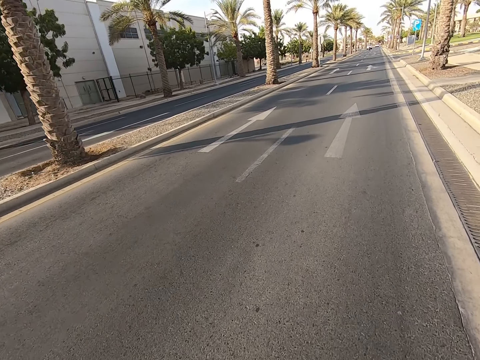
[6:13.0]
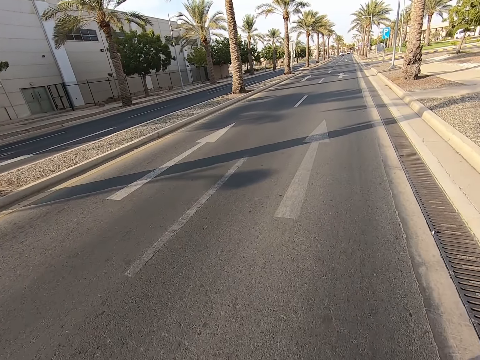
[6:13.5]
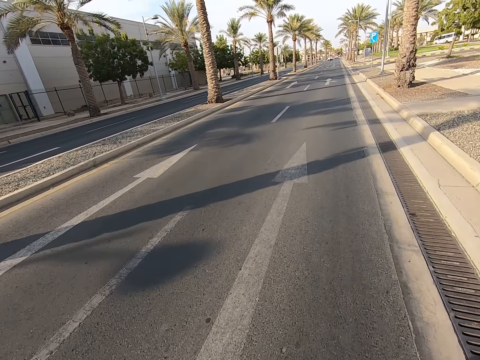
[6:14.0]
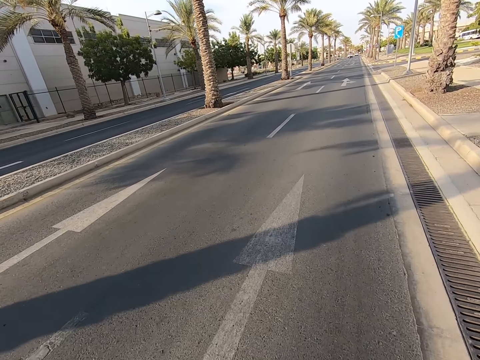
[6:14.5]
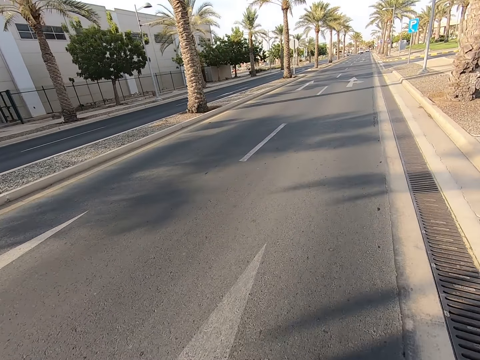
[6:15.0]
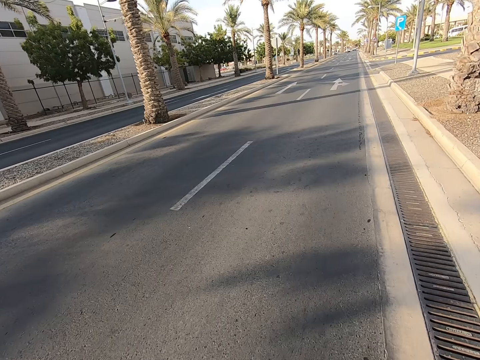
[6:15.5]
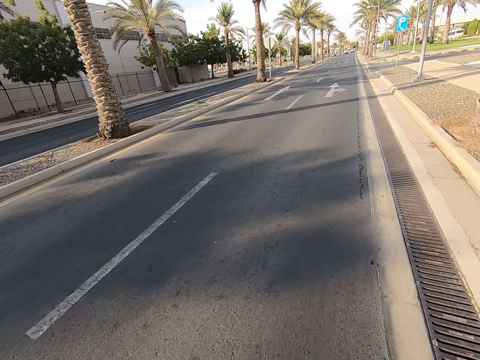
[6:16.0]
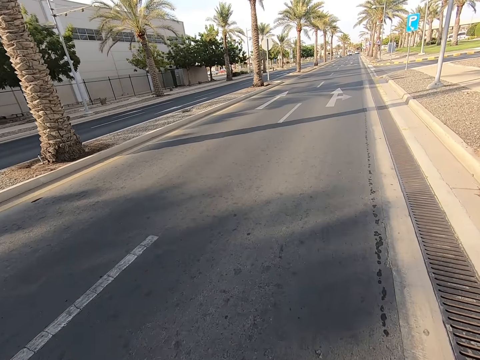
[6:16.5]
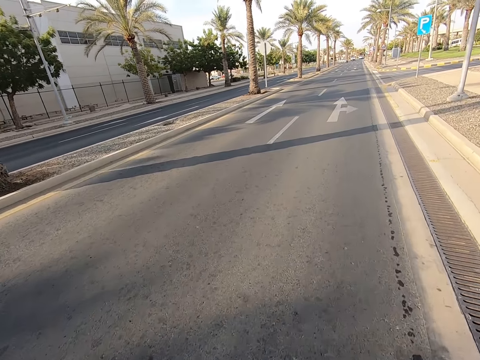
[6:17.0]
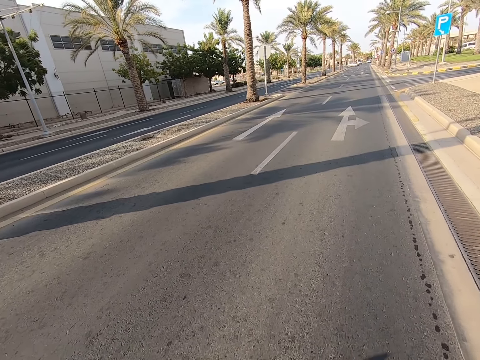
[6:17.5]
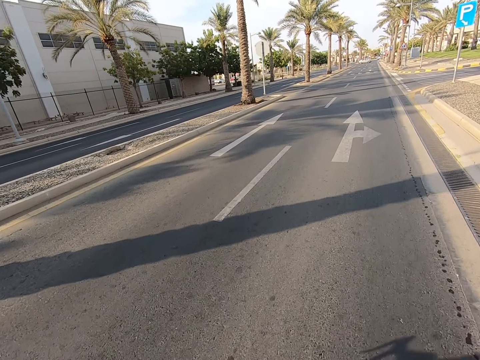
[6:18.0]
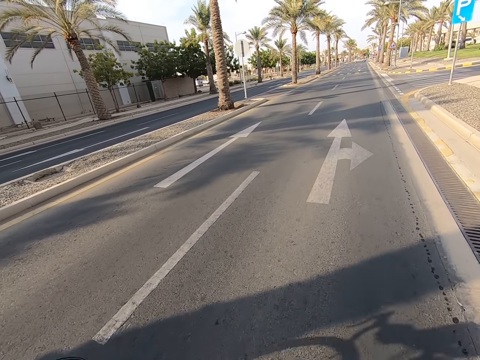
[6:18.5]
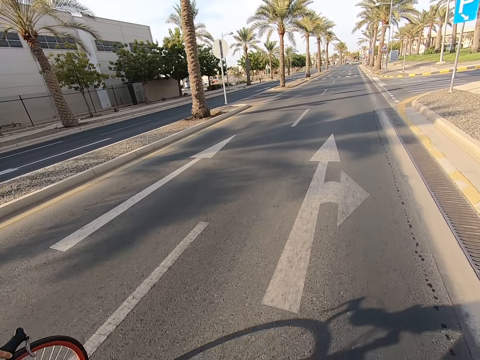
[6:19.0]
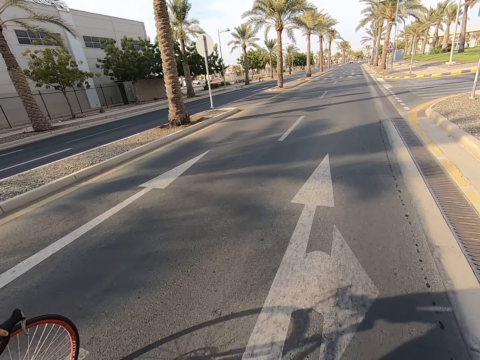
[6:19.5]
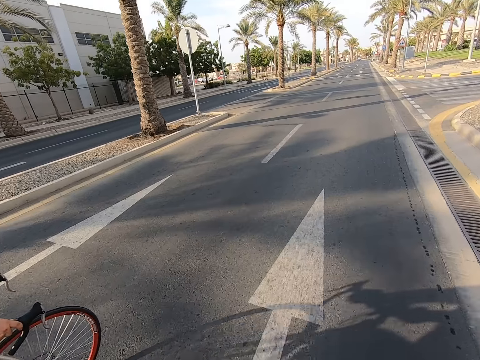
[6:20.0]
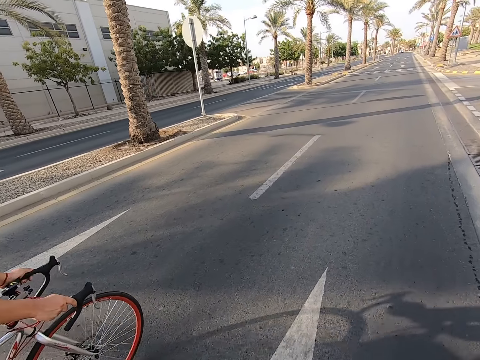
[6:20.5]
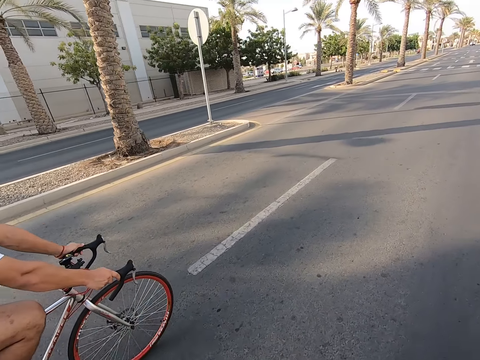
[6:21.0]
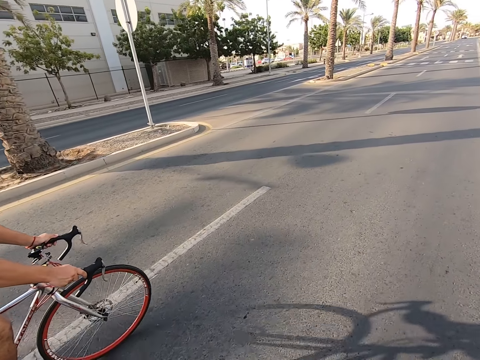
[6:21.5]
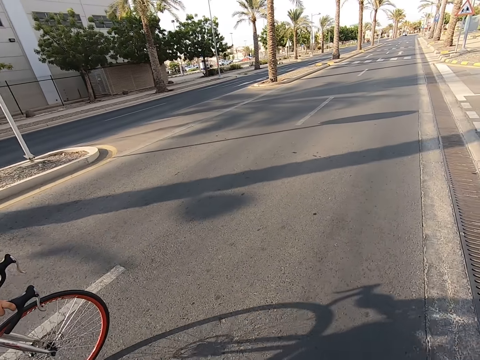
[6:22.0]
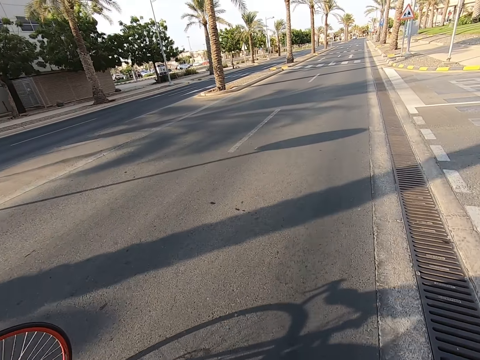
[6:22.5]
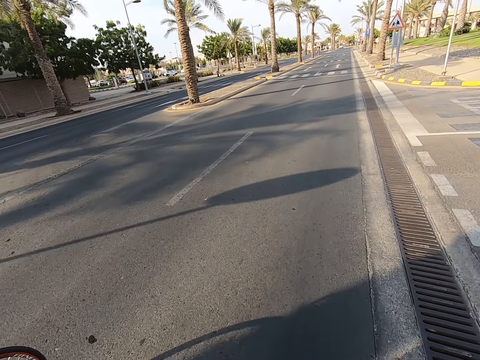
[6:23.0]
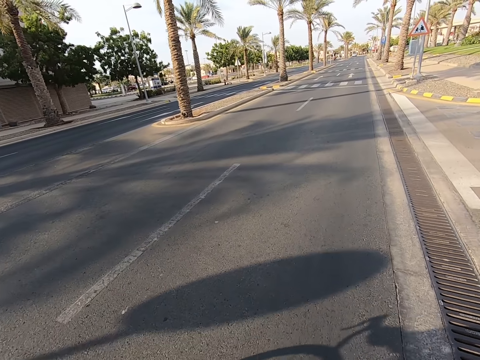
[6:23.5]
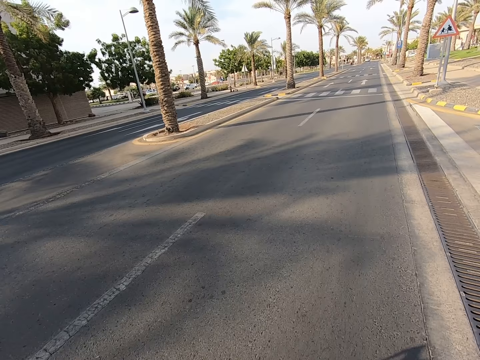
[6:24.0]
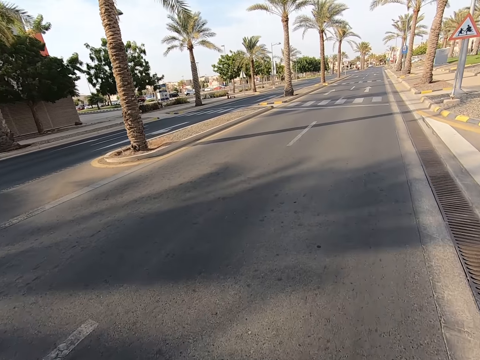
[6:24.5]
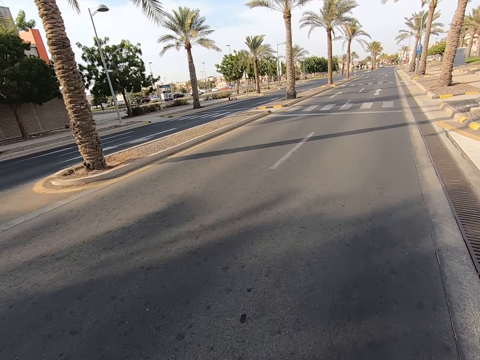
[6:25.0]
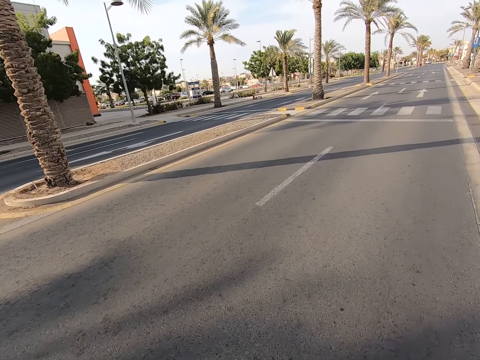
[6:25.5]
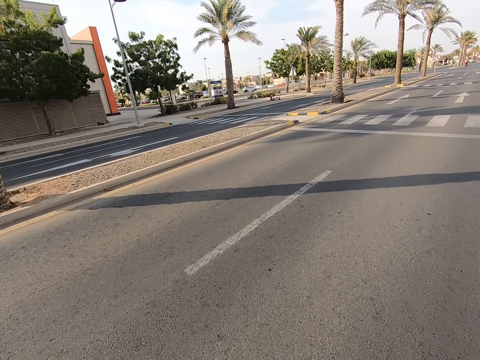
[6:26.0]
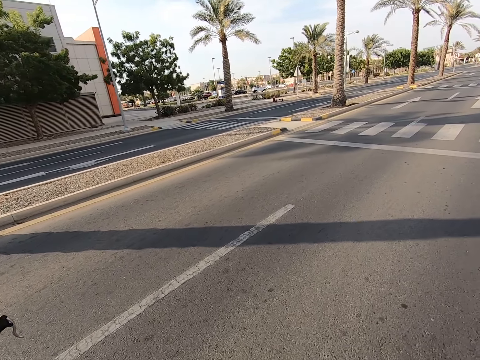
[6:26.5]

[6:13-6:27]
A man rides a bicycle on the road. The camera wearer rides a bicycle on the road.

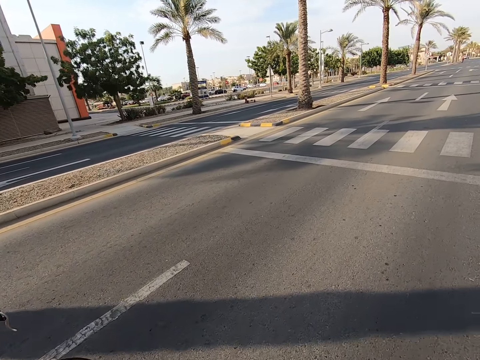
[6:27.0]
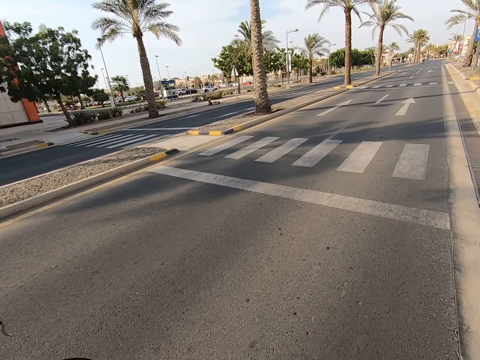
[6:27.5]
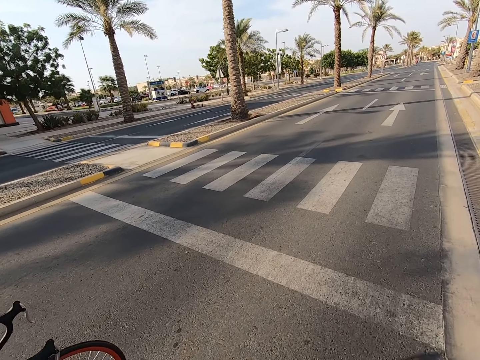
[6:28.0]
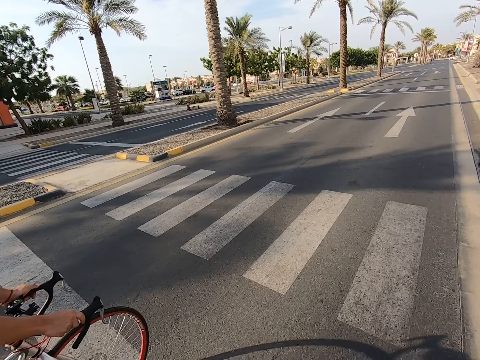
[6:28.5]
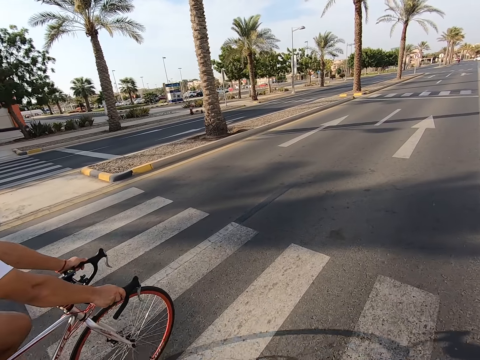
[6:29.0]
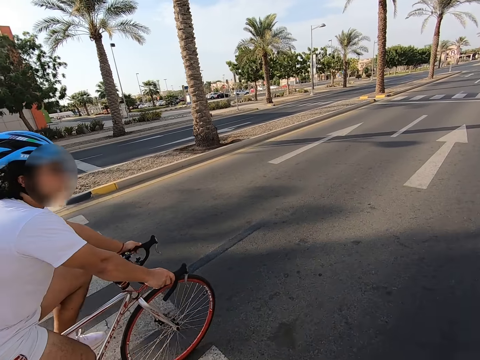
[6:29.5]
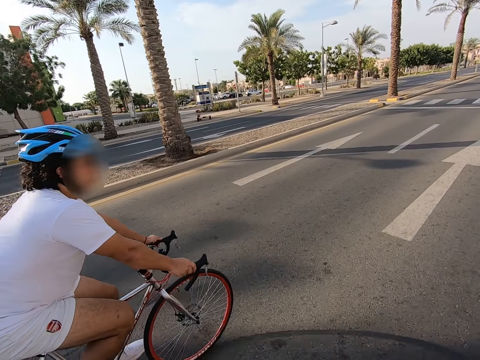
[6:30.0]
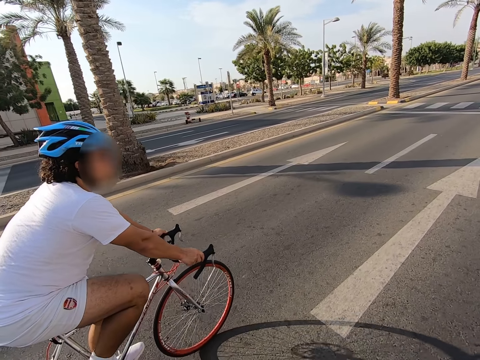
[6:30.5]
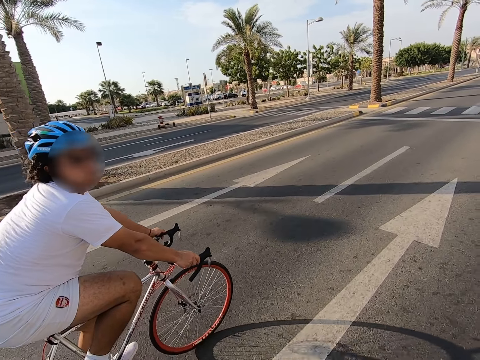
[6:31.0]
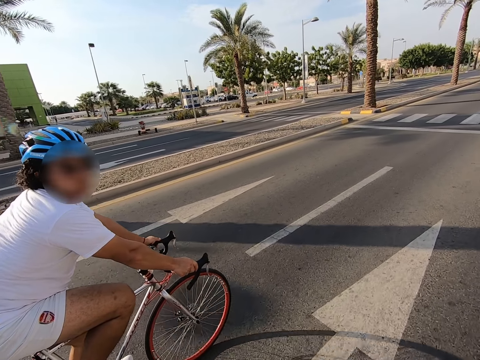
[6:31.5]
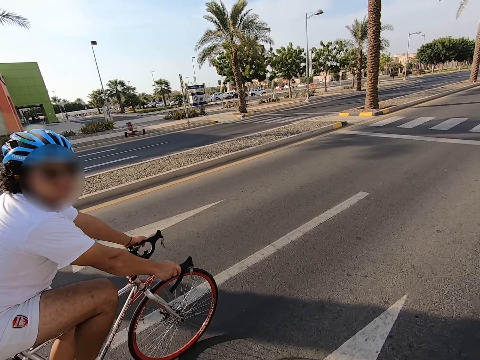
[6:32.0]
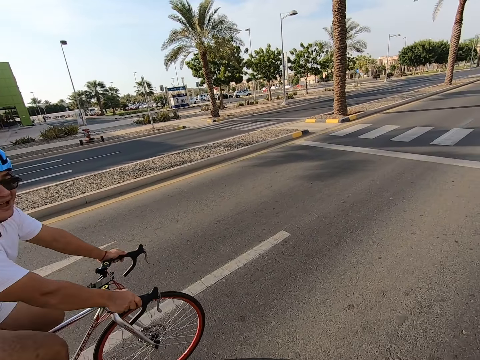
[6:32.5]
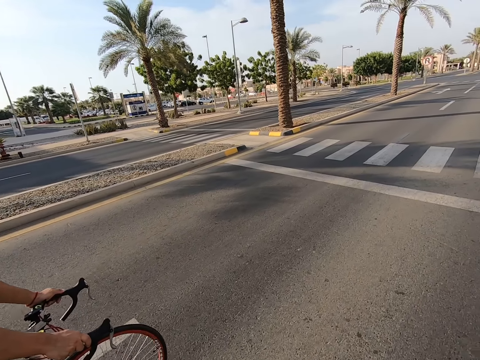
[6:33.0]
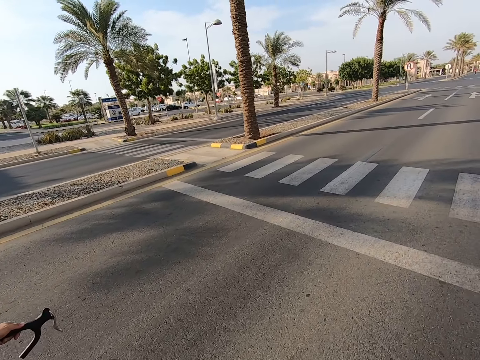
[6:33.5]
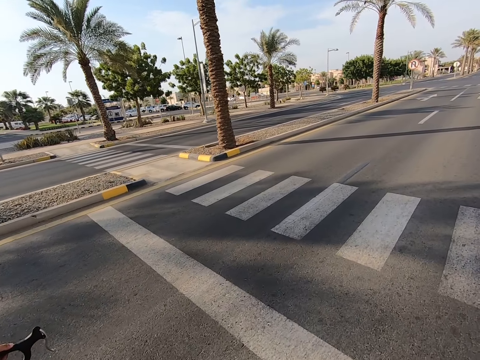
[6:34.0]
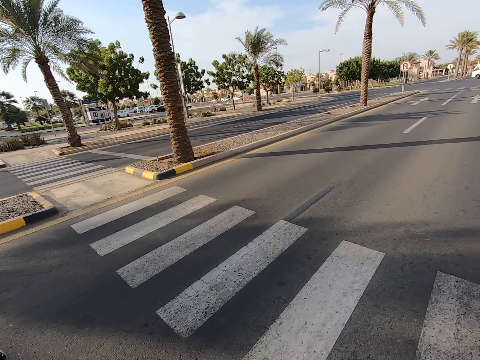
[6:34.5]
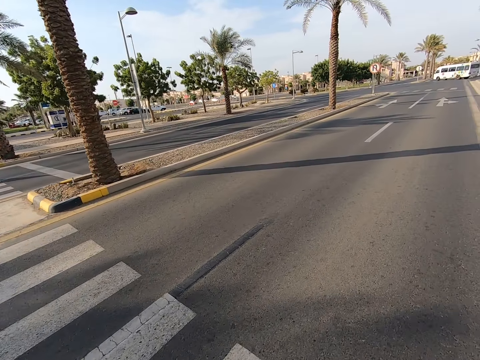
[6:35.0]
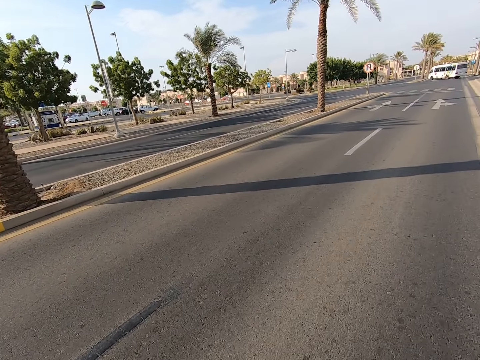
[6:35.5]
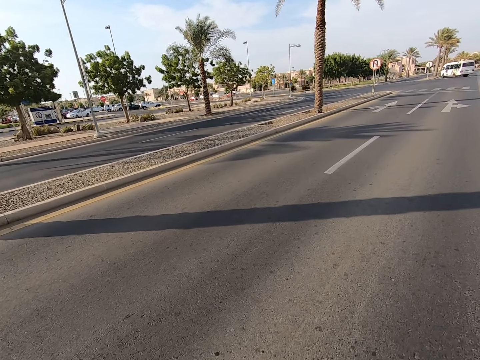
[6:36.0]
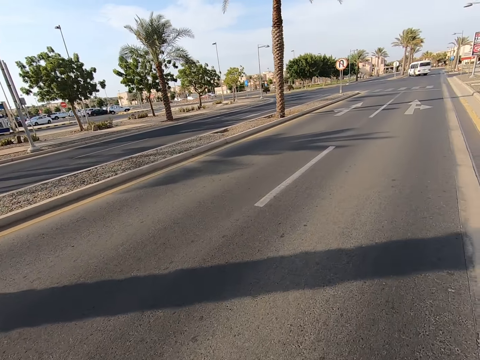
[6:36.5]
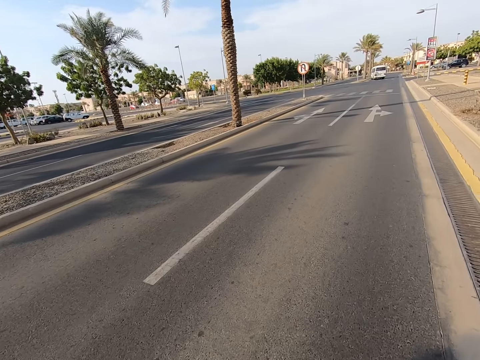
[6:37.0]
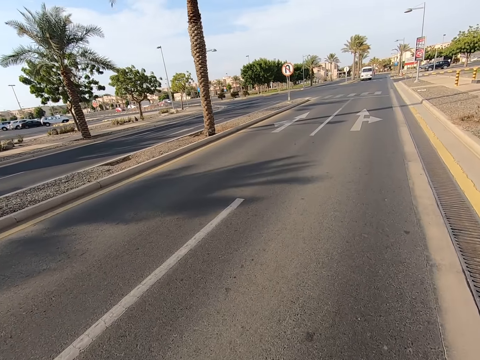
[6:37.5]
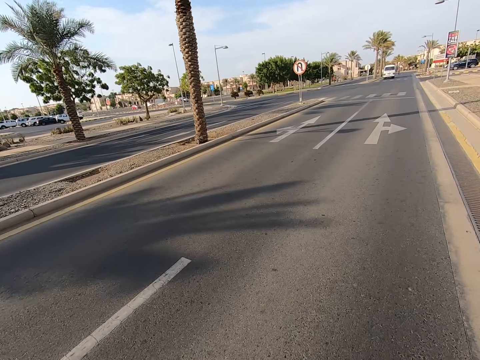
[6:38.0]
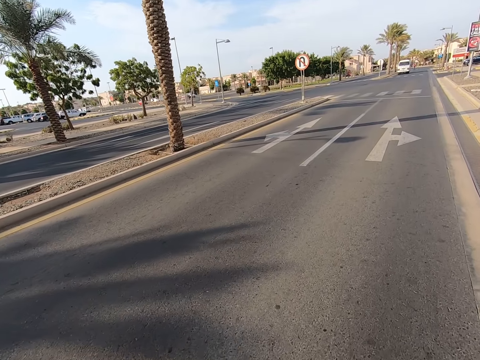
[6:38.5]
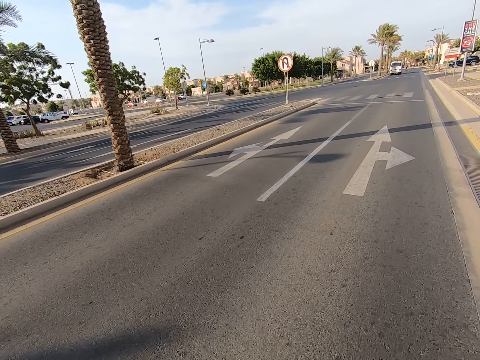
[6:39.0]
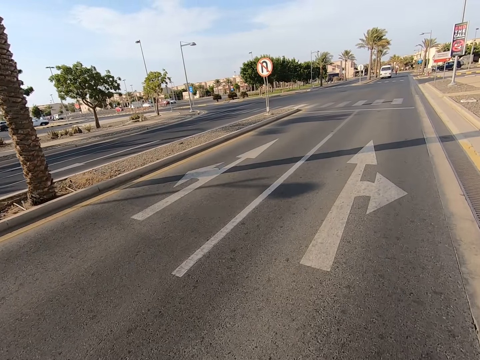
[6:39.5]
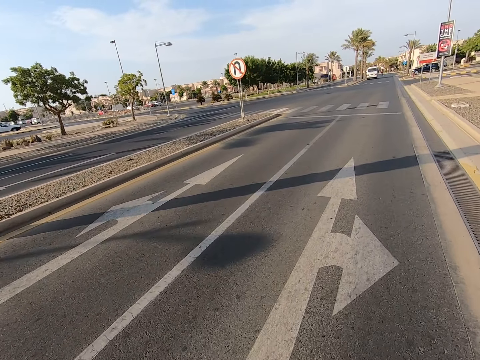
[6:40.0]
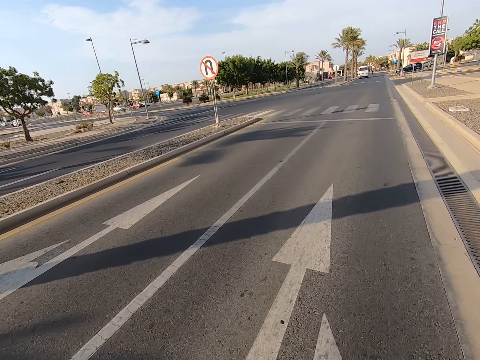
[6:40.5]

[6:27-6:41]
The camera wearer looks around the road. They ride a bicycle on the road. A man rides a bicycle on the road. A lady stares at the camera wearer while riding a bicycle. The camera wearer rides a bicycle on the road.
